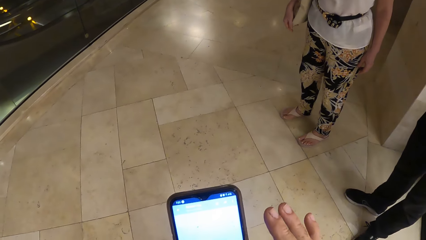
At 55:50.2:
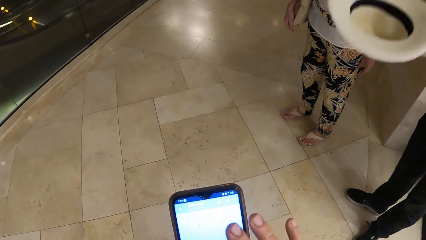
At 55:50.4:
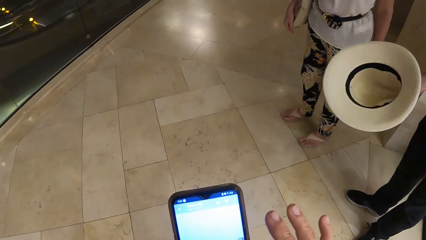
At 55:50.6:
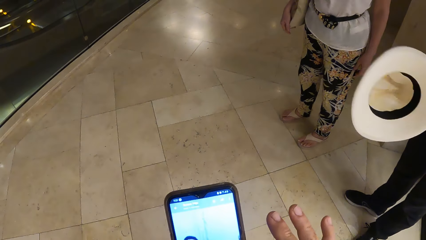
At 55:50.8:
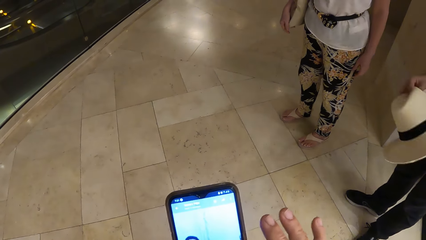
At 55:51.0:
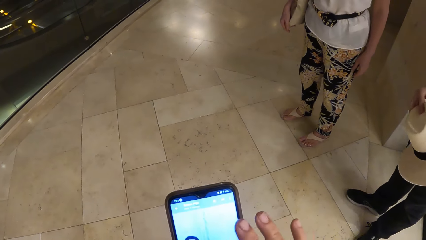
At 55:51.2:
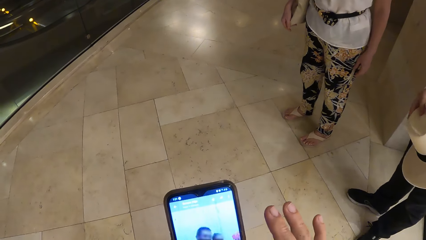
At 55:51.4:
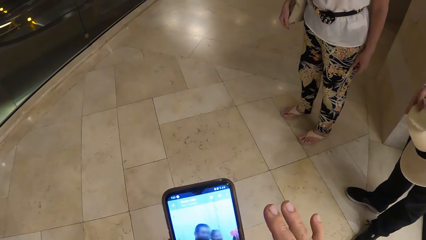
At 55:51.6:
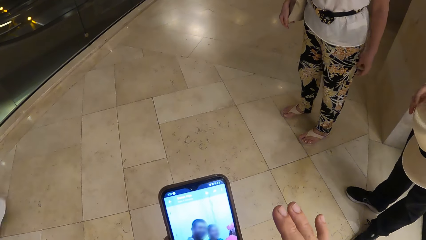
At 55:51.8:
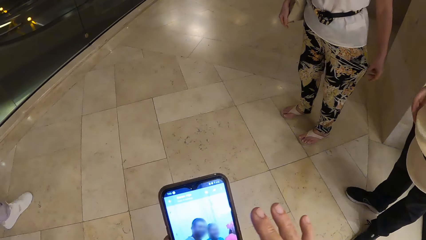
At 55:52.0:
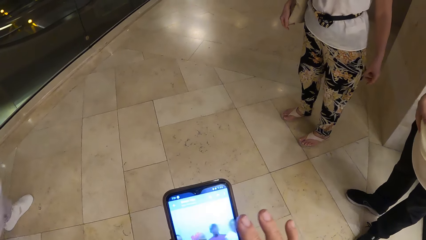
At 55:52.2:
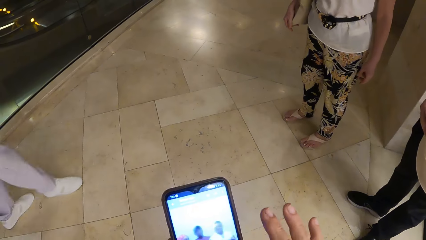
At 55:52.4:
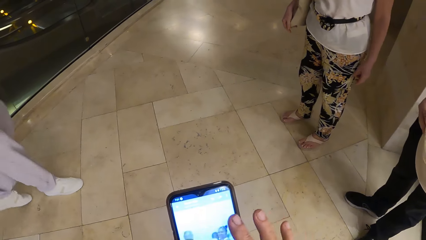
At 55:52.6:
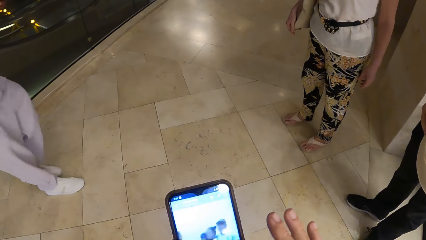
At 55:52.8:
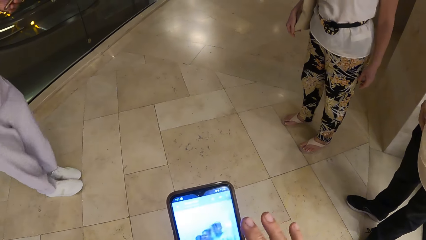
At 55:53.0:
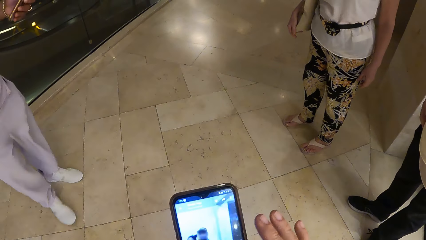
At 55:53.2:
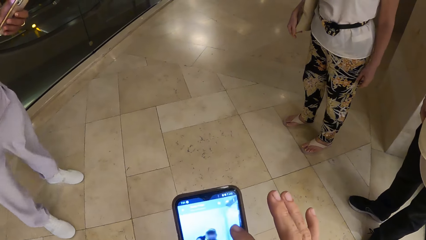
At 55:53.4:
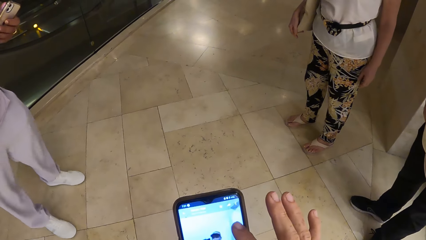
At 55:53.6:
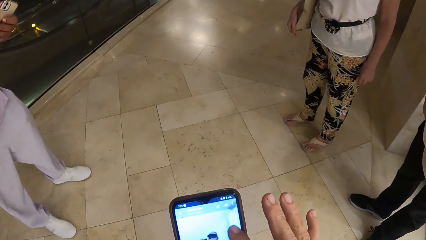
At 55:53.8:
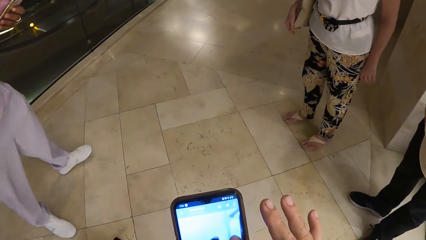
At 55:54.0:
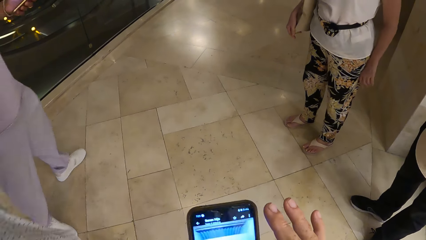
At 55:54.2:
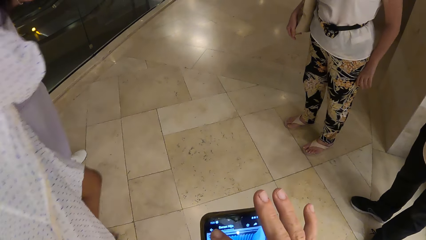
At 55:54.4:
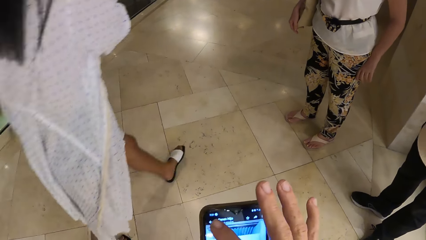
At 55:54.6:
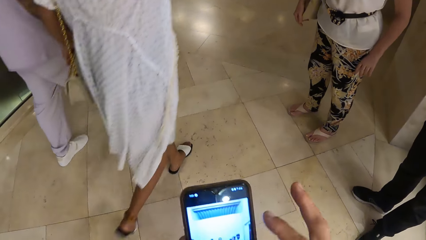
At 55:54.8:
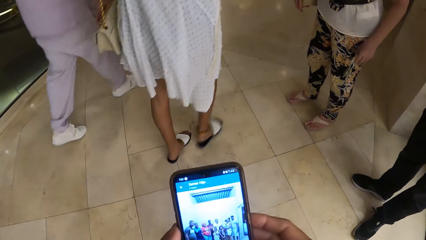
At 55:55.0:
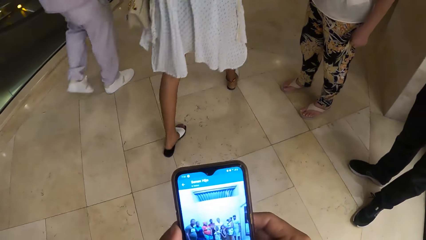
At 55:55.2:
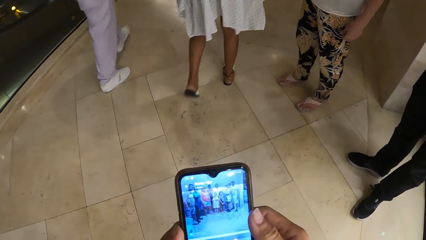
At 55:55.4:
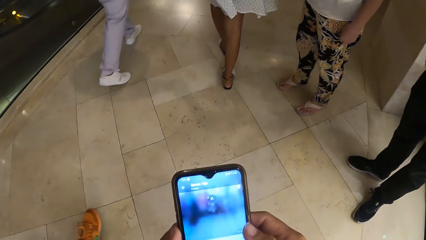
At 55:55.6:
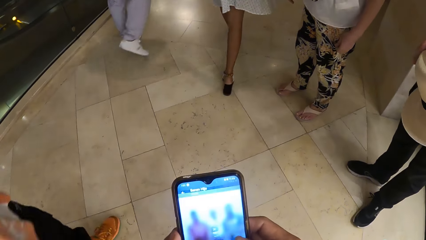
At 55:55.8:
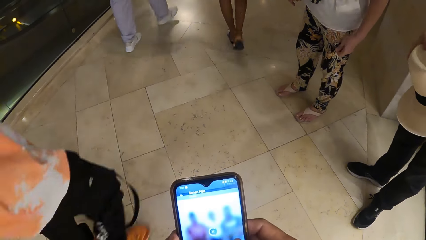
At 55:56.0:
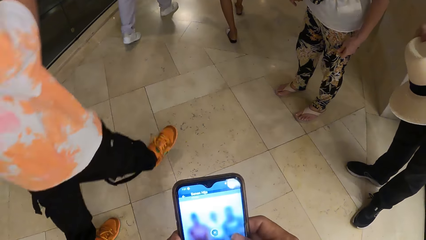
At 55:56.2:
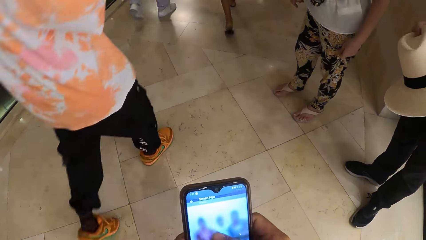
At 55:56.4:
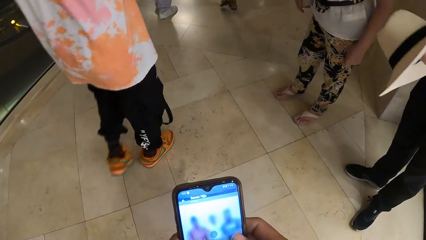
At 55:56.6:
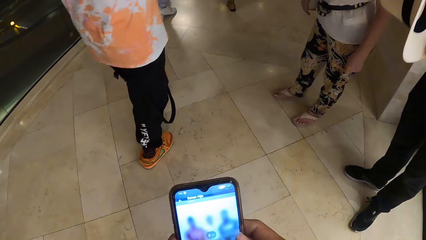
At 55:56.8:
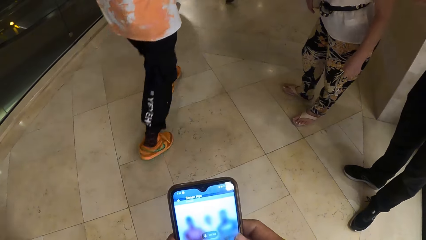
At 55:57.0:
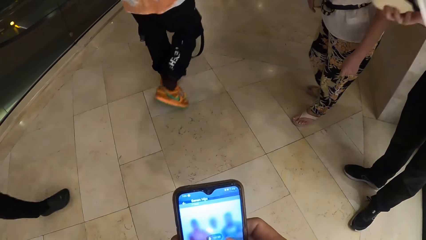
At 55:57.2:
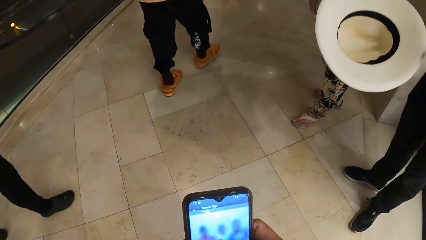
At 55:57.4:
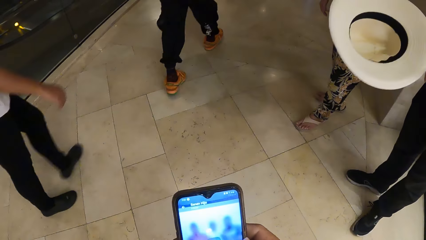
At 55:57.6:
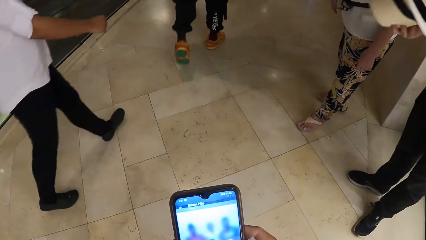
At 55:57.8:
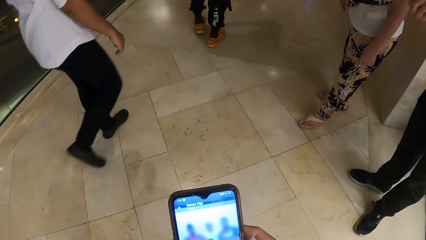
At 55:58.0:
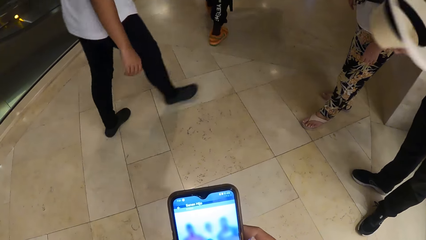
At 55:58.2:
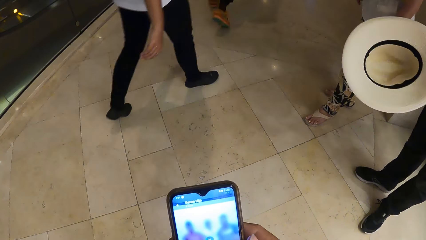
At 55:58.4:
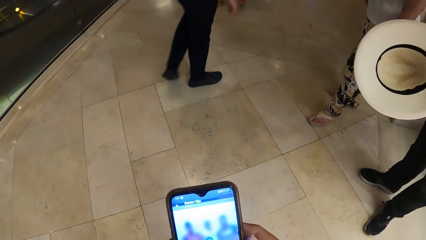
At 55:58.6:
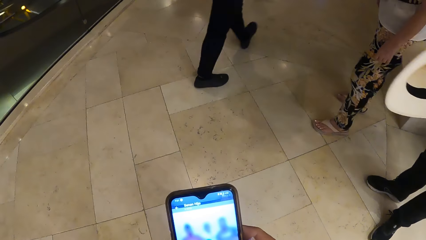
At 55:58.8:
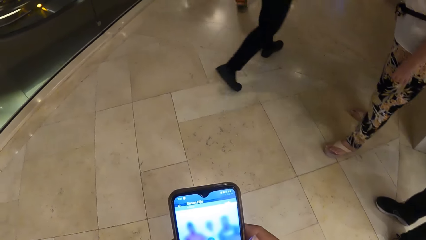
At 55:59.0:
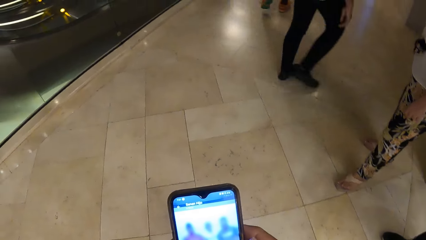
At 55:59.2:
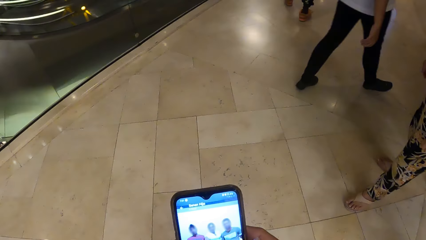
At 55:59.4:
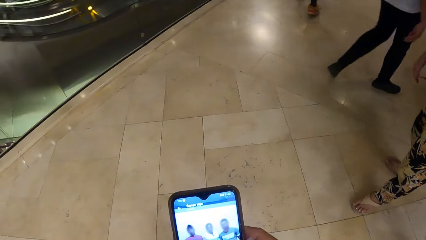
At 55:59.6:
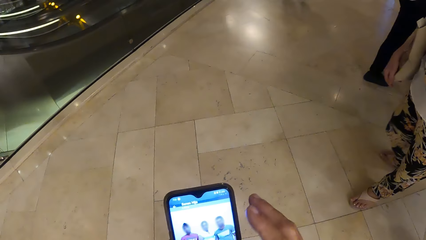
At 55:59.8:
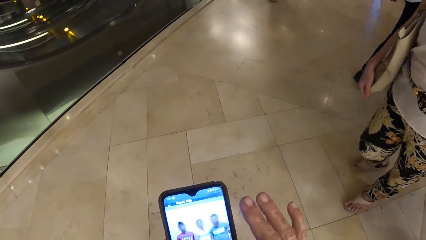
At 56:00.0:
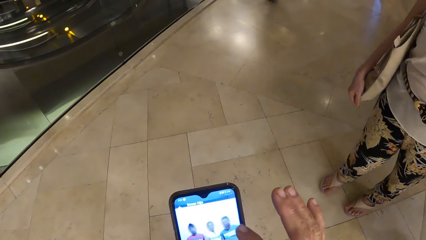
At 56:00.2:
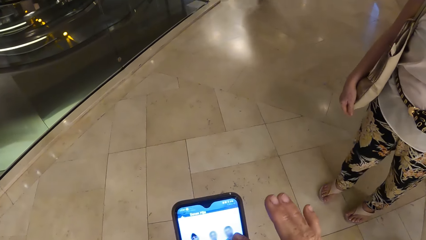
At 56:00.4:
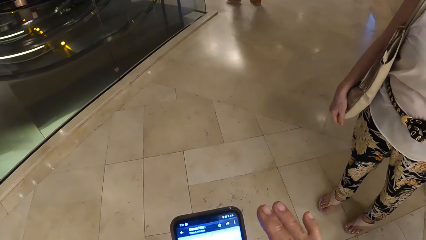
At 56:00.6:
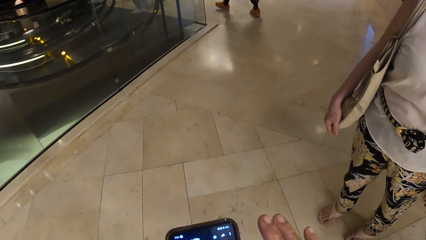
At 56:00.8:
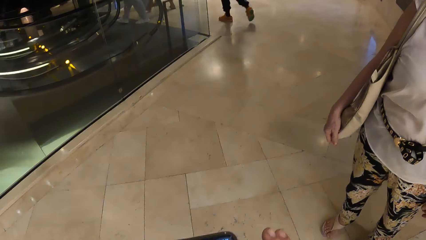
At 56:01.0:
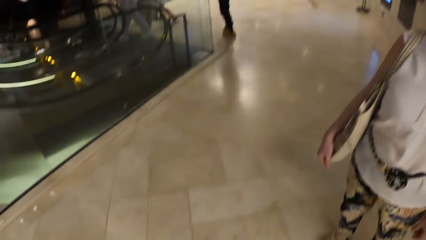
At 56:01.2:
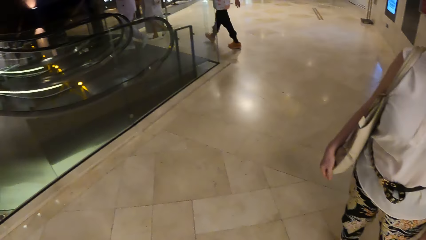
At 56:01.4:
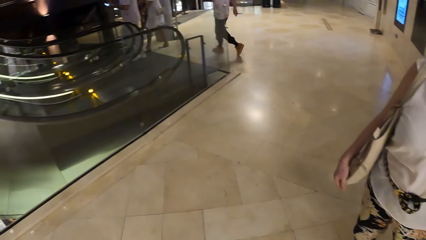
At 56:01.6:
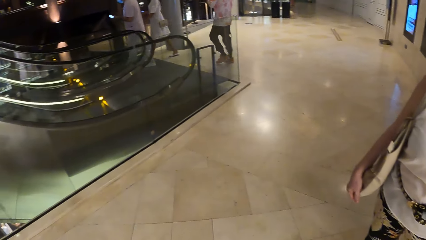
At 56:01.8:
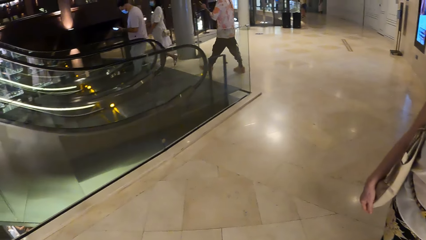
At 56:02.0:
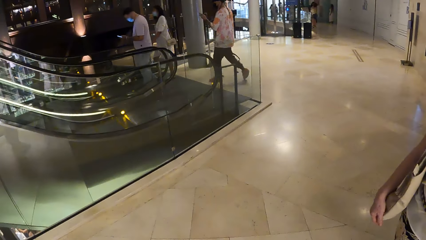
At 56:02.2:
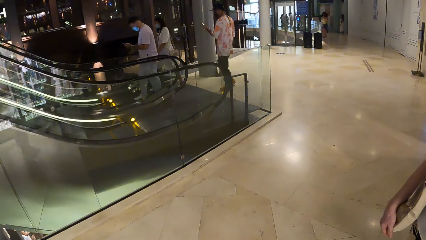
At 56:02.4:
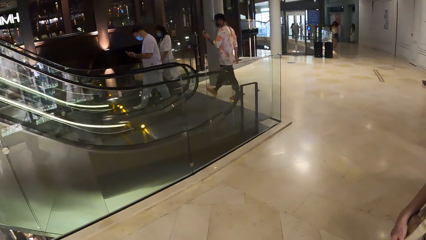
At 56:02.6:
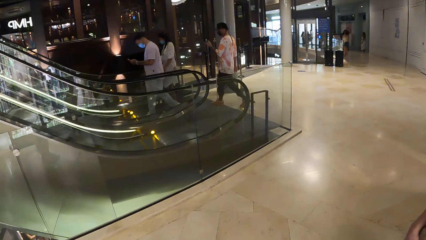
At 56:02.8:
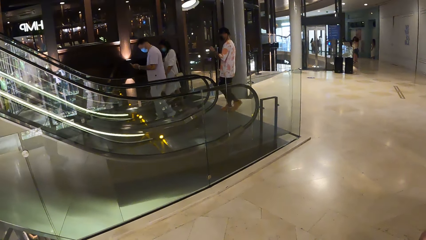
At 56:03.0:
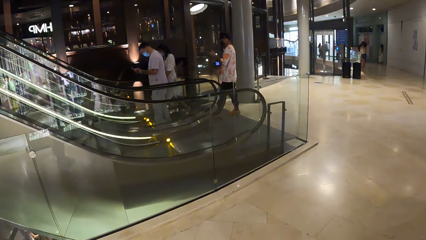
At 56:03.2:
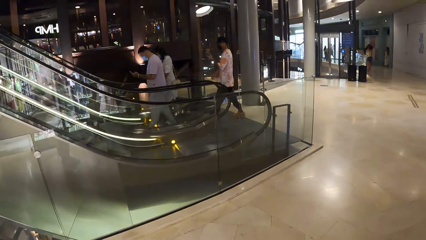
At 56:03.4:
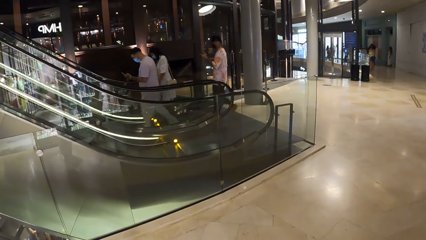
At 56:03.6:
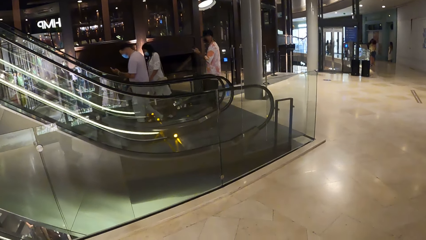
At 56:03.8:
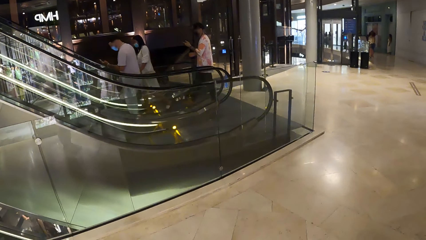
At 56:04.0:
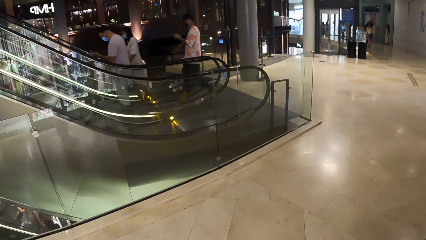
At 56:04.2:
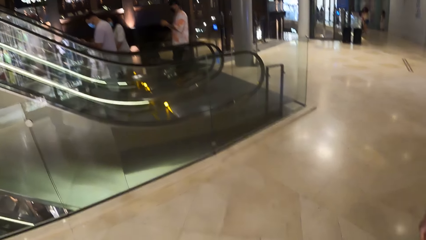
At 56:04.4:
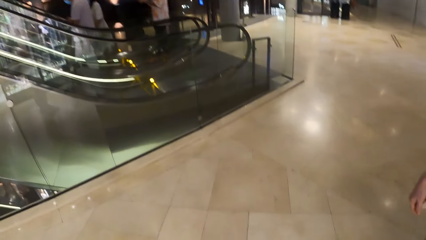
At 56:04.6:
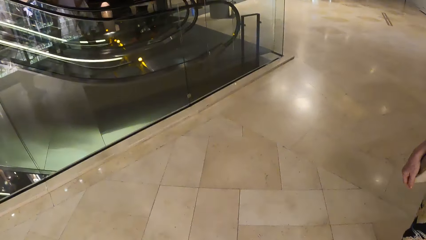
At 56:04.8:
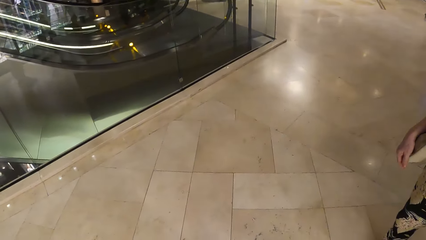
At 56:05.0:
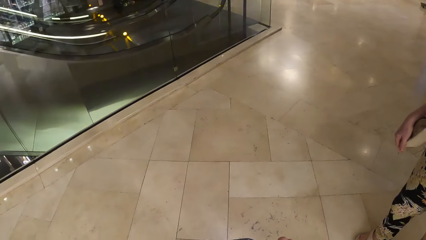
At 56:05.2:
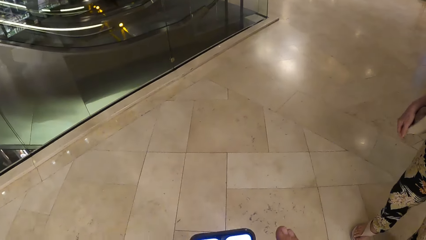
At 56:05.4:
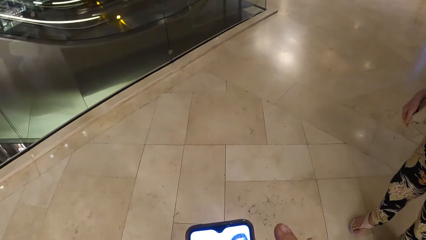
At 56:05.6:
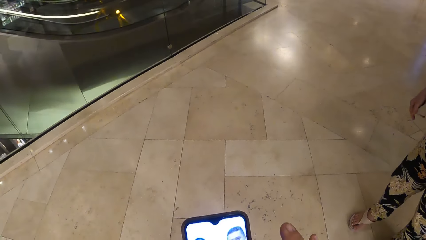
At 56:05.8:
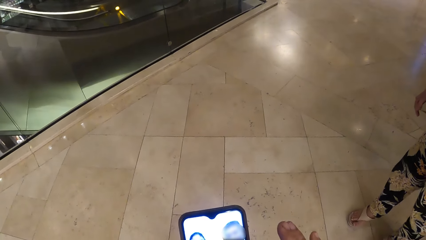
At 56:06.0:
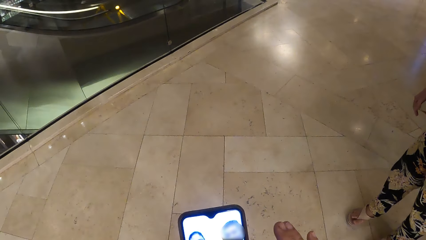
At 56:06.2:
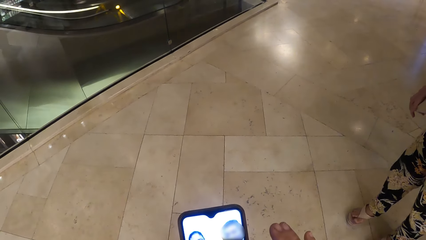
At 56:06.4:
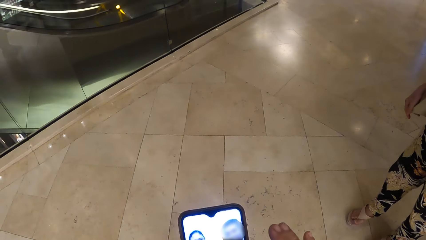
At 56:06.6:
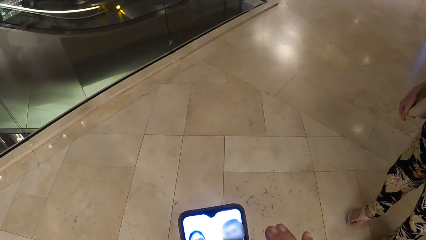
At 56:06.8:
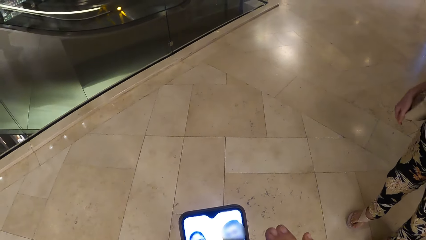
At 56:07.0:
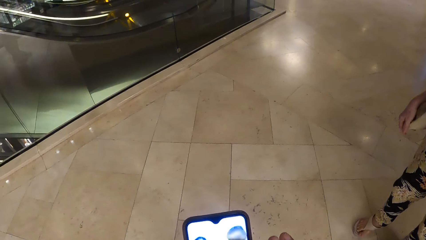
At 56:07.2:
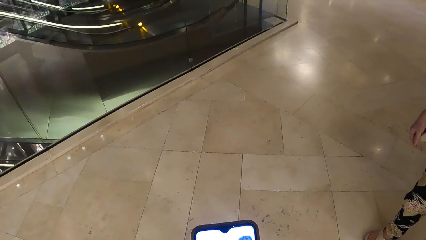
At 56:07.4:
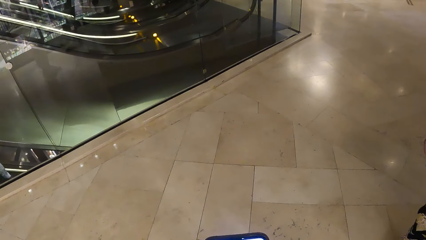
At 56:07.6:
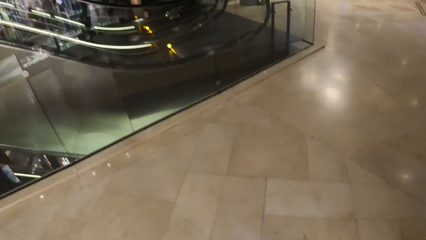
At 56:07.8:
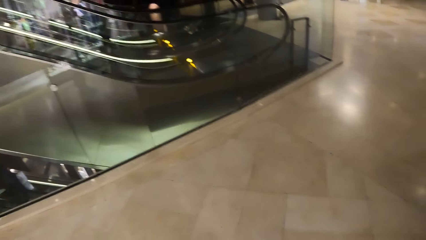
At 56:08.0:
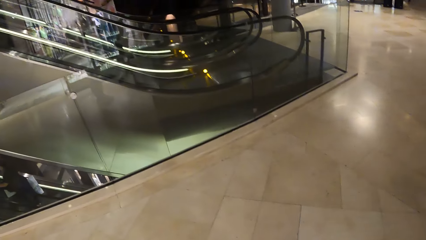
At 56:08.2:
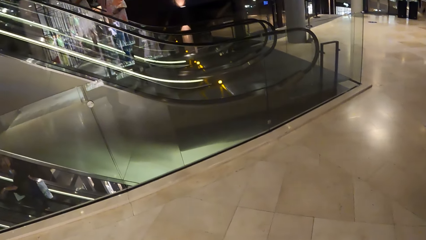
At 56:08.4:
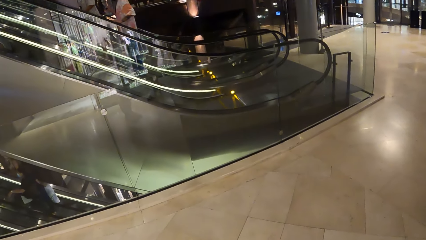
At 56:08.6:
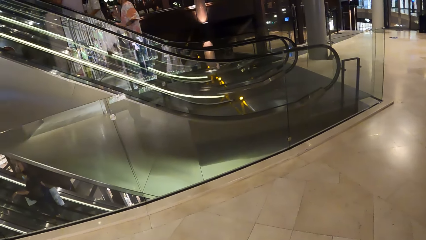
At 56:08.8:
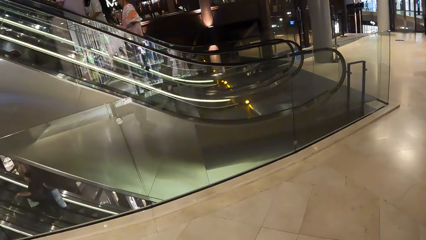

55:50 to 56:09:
A person holds the hat. The camera wearer looks around the mall. They browse her phone.
